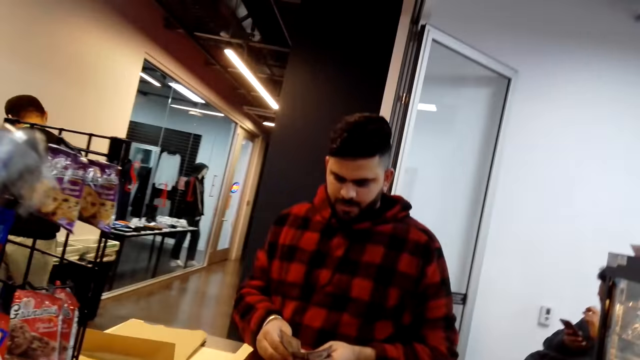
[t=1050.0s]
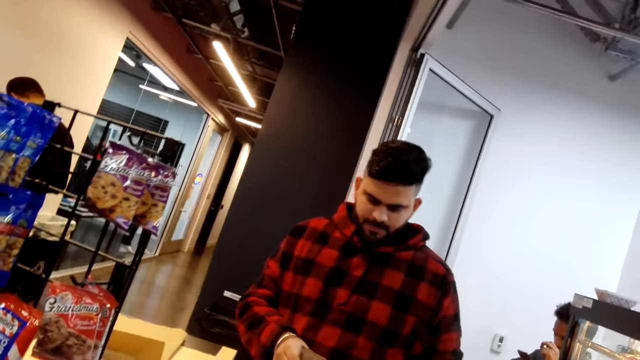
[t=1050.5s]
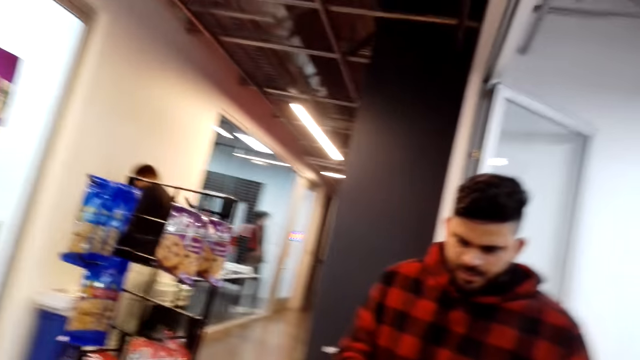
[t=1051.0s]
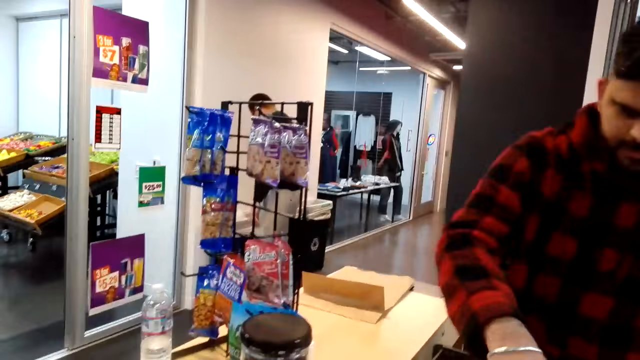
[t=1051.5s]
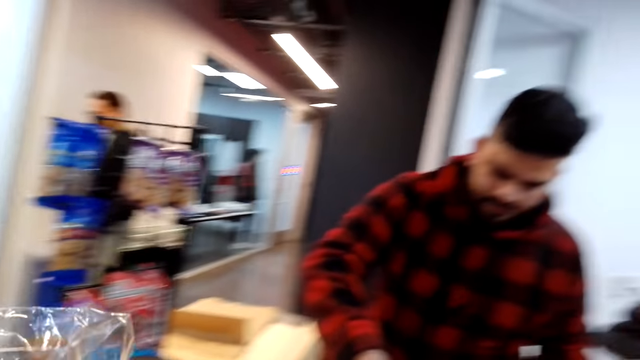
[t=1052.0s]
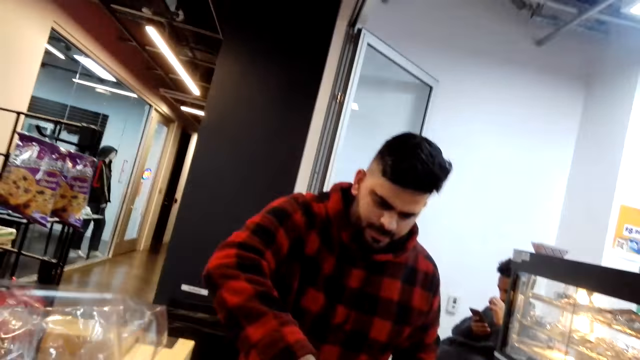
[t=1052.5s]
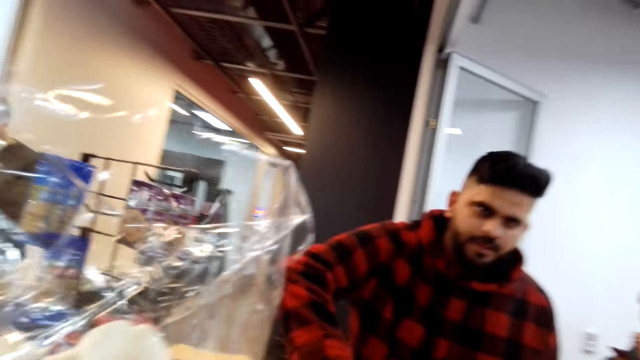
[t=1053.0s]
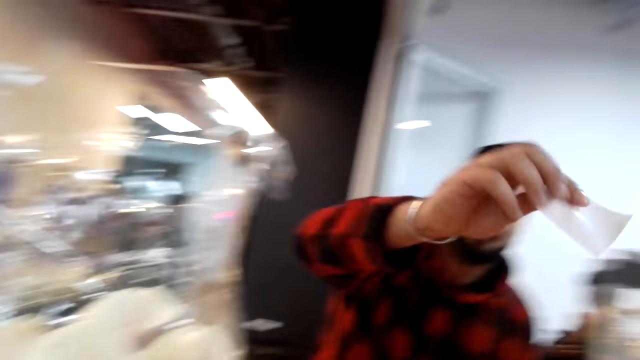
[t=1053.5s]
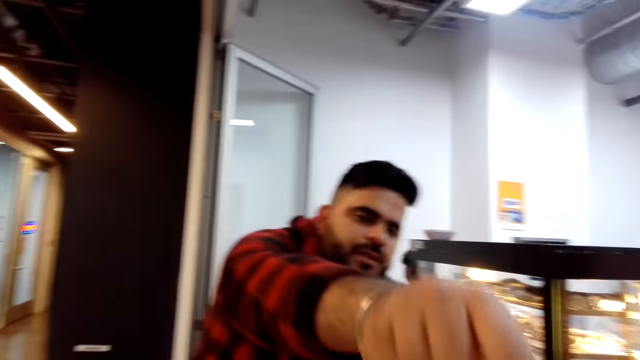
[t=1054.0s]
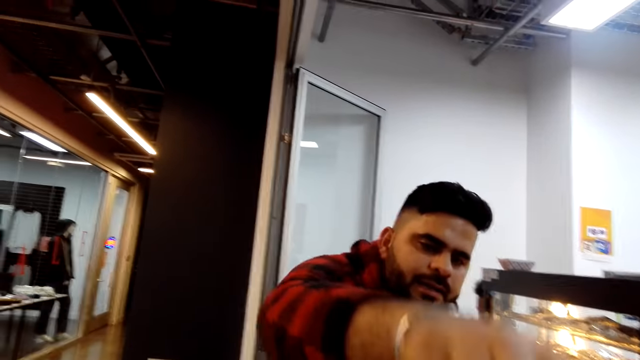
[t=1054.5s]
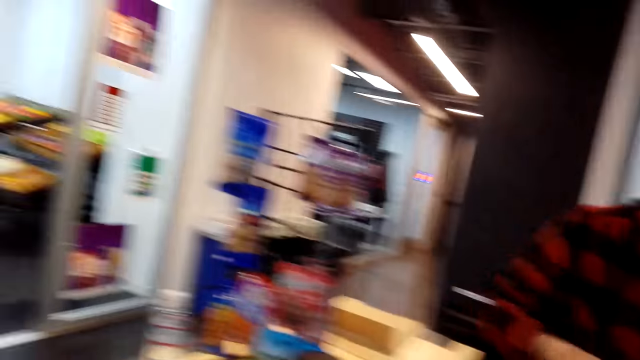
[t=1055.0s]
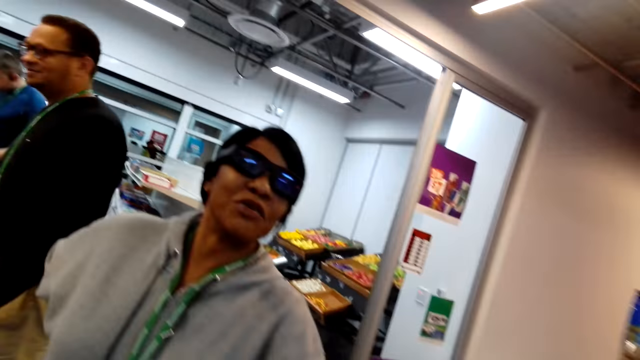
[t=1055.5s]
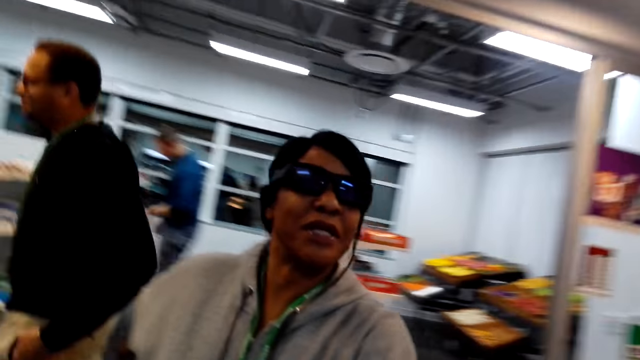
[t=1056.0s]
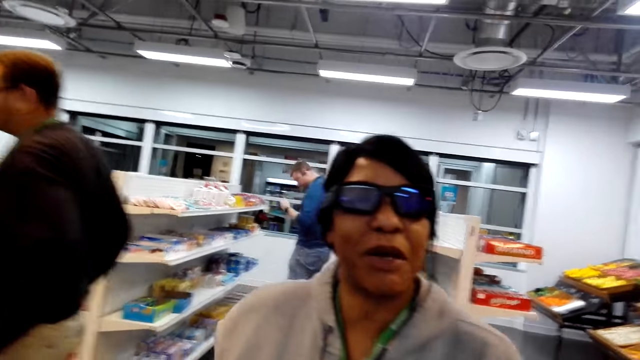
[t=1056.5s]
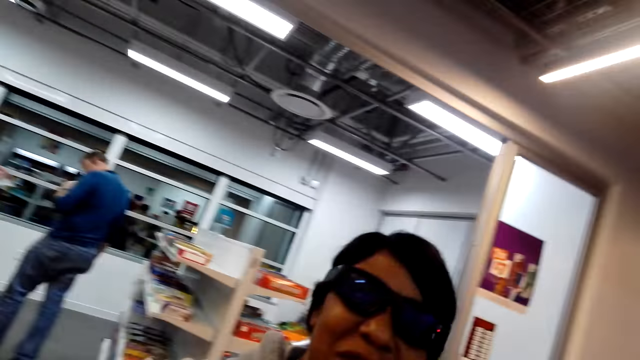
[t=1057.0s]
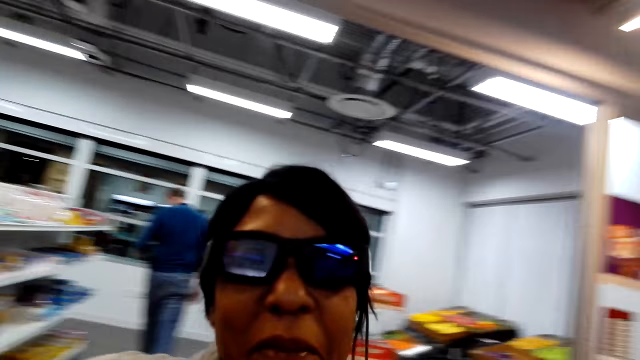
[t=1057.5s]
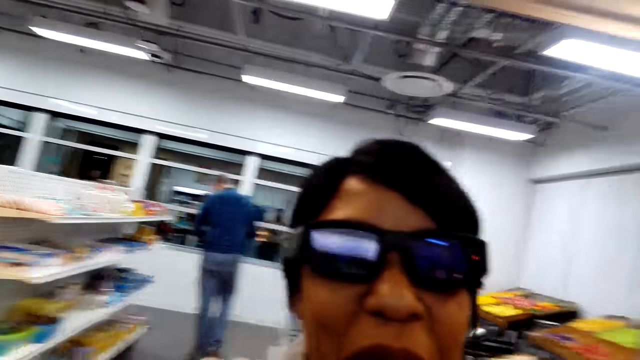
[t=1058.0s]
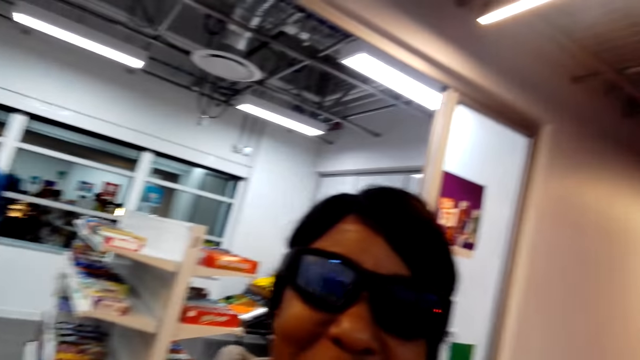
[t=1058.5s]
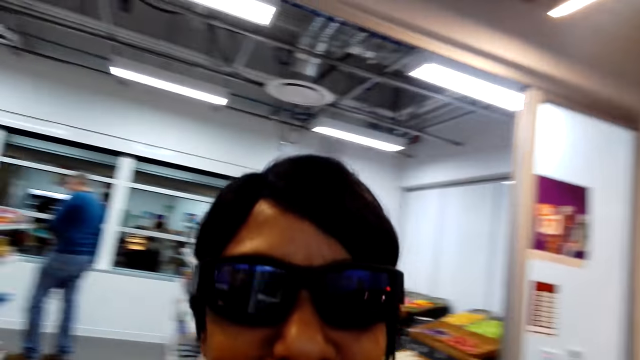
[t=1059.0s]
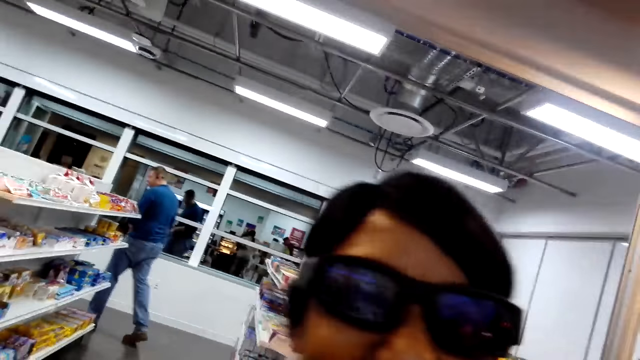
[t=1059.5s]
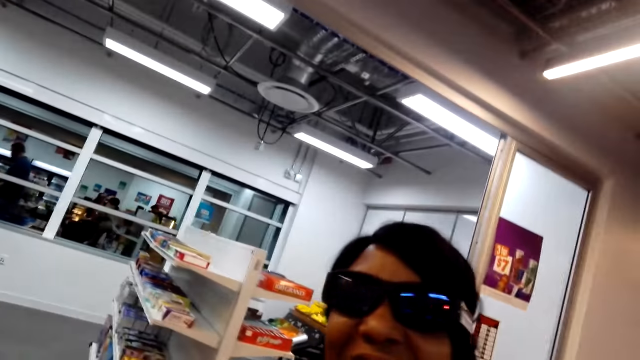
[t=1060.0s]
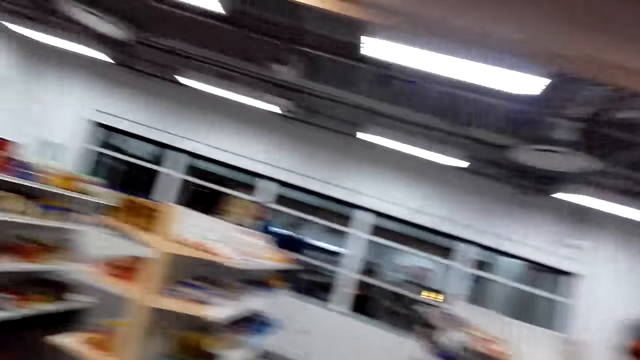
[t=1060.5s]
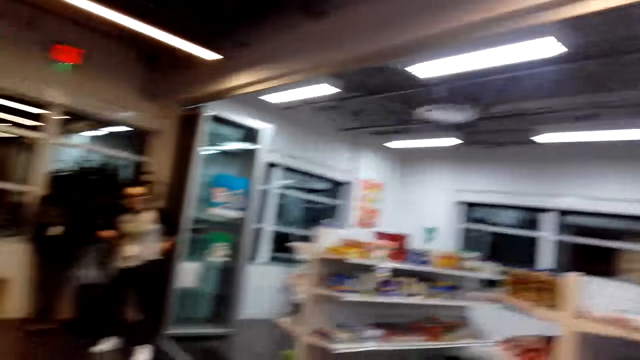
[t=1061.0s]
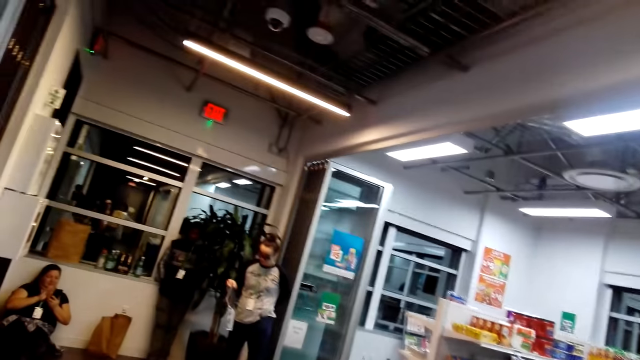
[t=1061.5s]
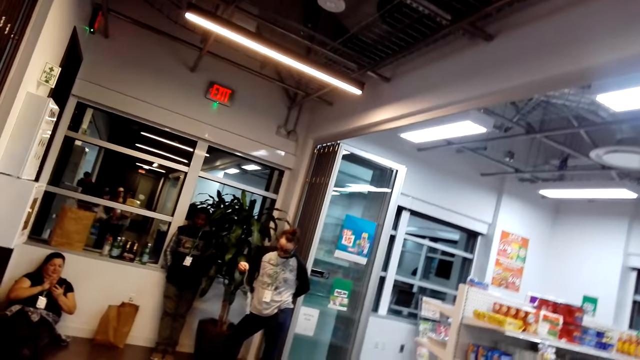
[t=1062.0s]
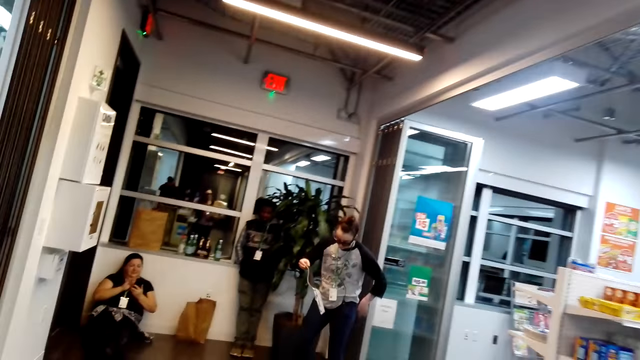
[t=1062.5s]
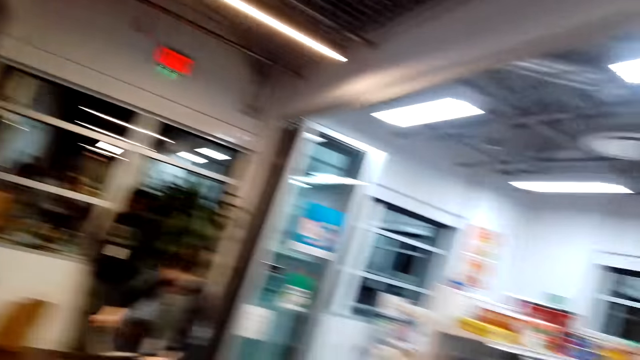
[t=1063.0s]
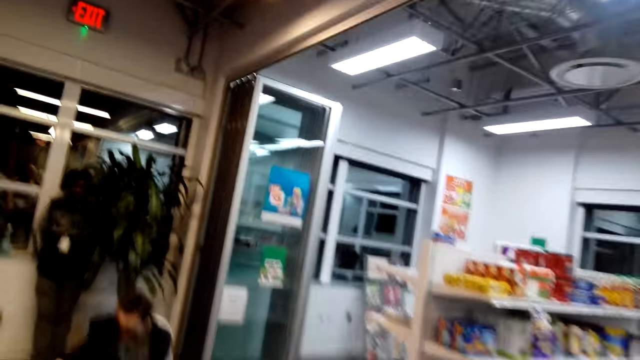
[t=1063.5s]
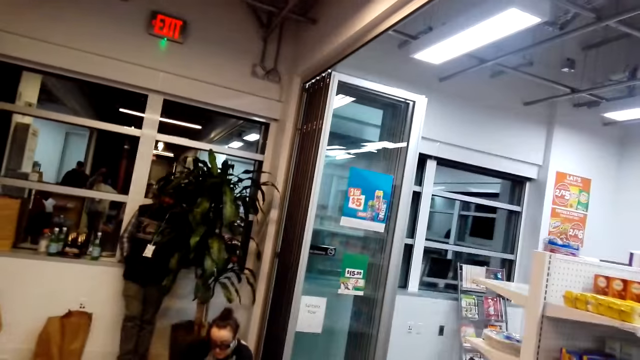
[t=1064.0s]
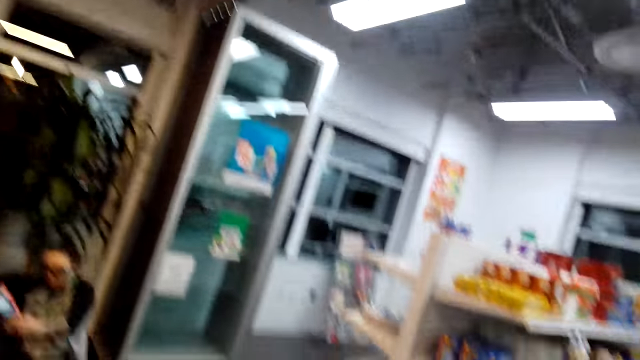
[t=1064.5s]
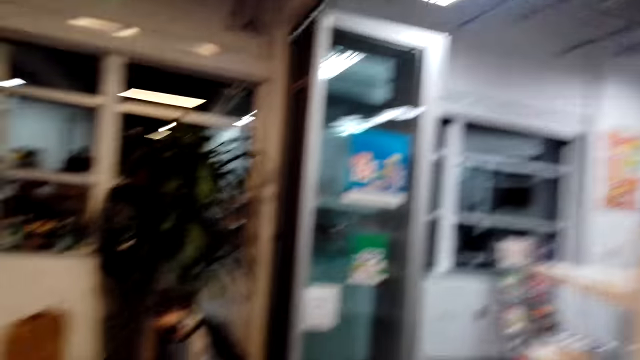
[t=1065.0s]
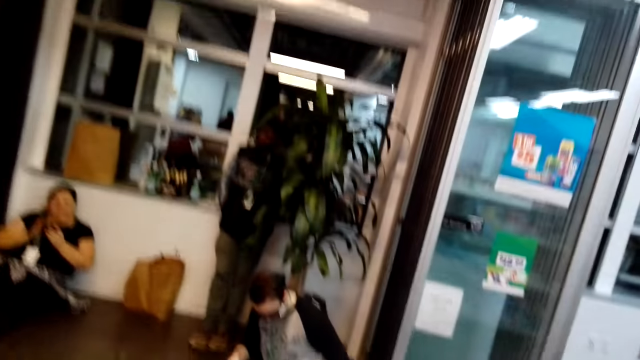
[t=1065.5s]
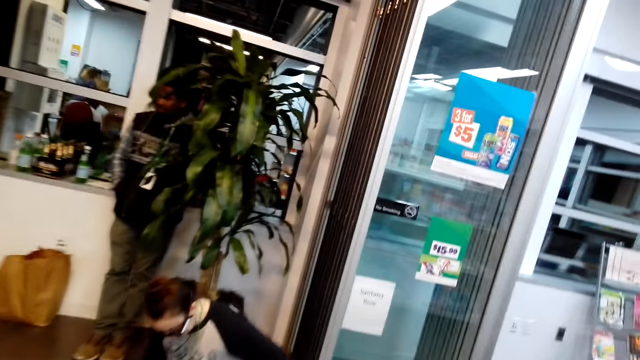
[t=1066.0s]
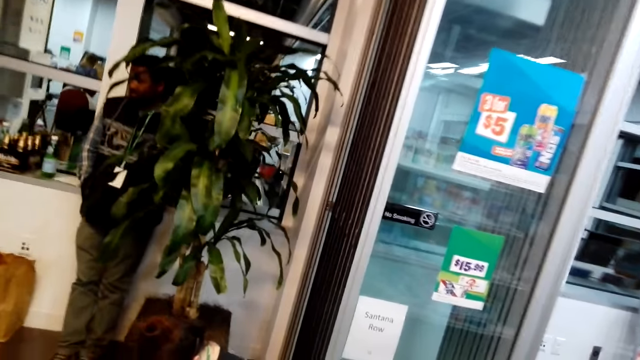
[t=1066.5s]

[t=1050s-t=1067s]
The camera wearer looks around. A man passes the receipt to the camera wearer. The man moves the hand. Another man steps forward. A lady looks at the camera wearer. A third man steps forward. The camera wearer looks around. Another lady sits down. The camera wearer looks around.

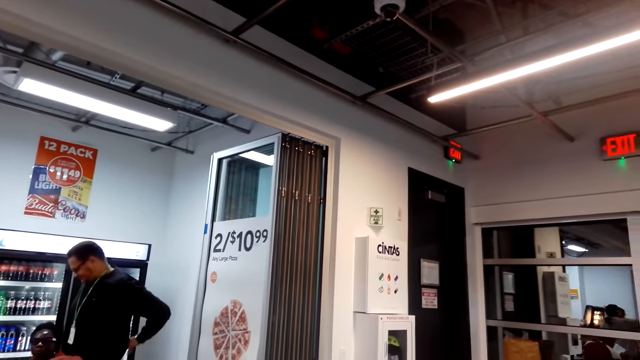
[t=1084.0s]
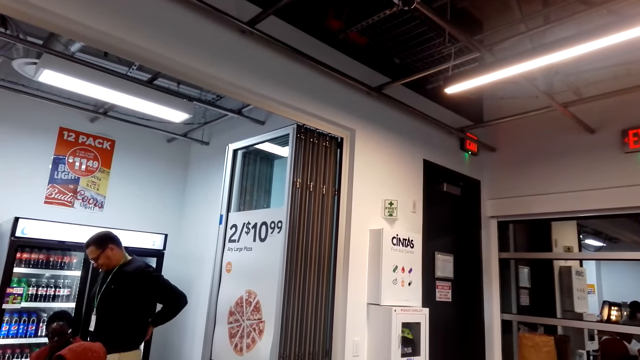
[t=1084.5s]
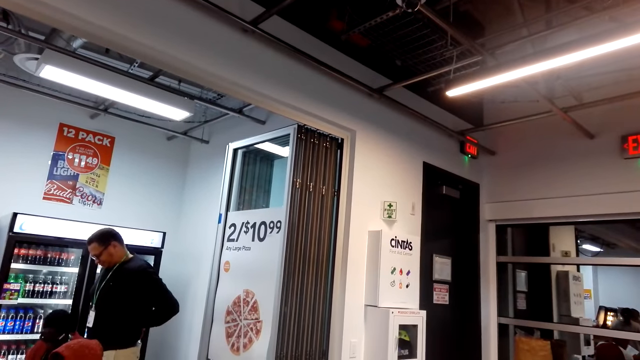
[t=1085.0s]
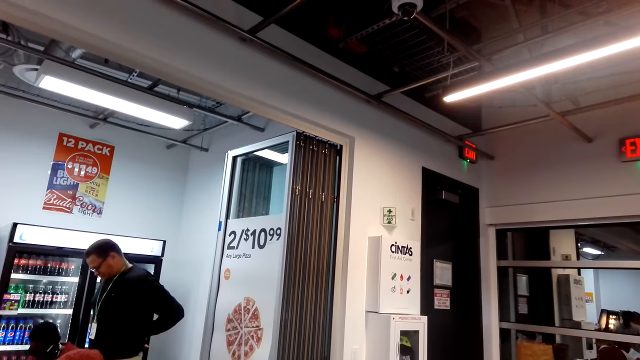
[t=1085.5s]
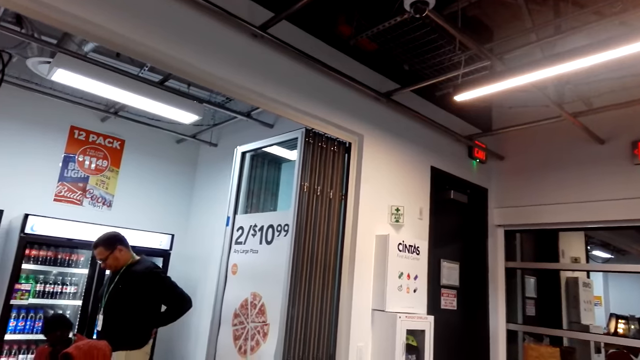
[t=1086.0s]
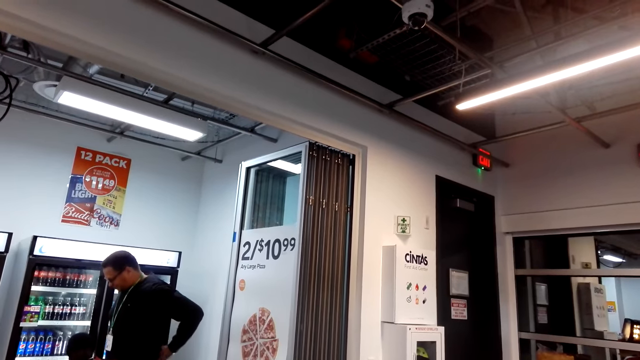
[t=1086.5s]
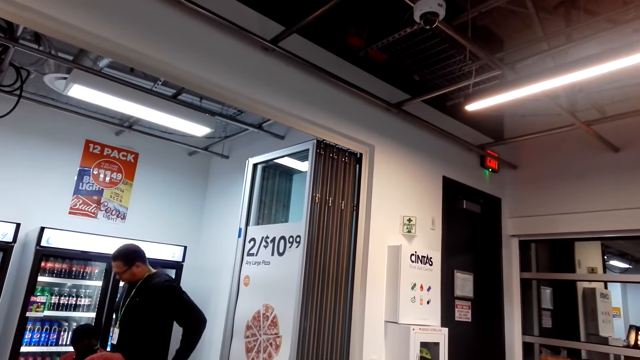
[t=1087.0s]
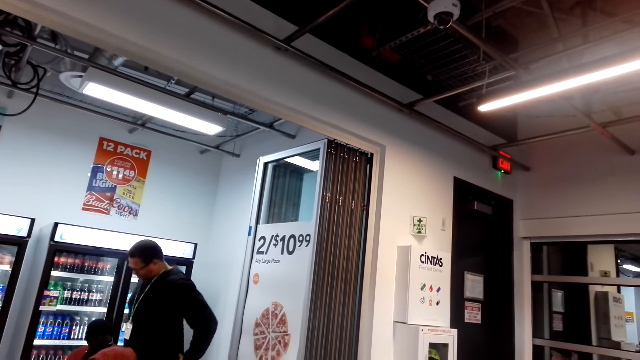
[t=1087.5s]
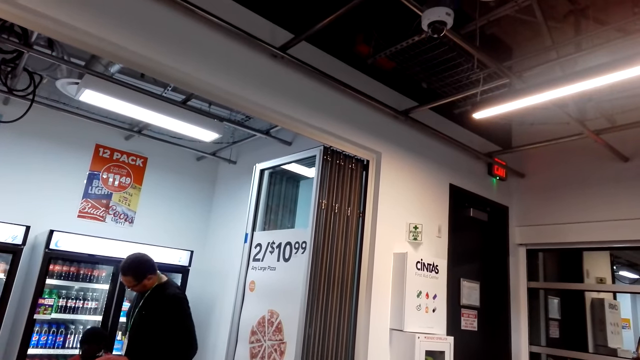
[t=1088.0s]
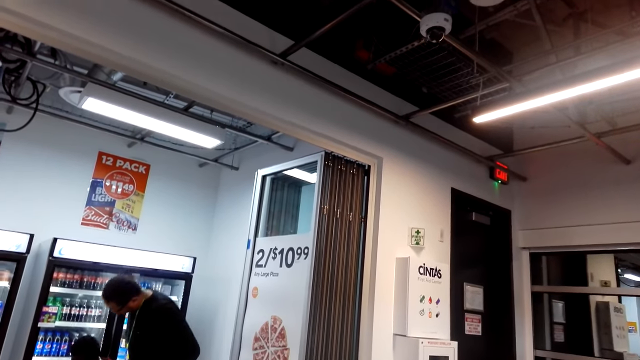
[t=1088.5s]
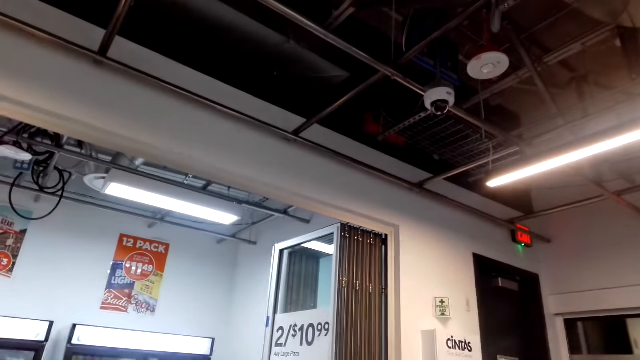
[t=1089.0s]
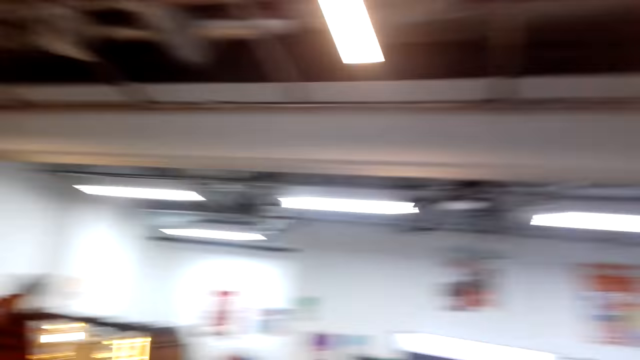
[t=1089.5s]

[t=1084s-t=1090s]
A man touches the trouser. The camera wearer looks around.
